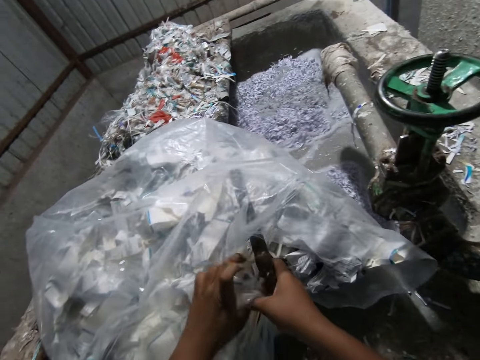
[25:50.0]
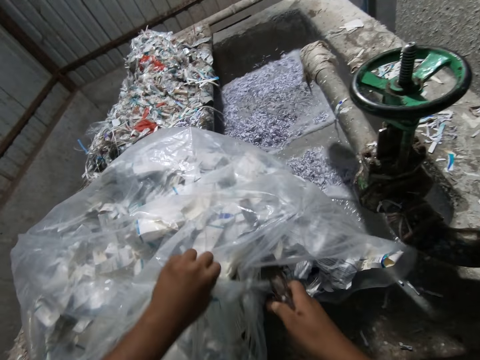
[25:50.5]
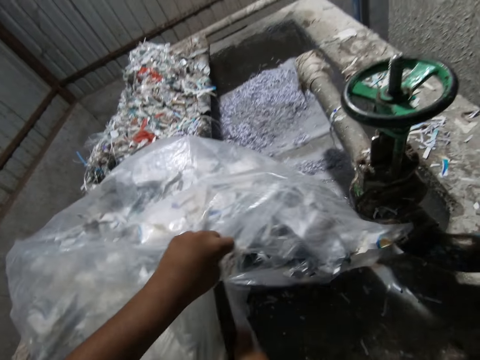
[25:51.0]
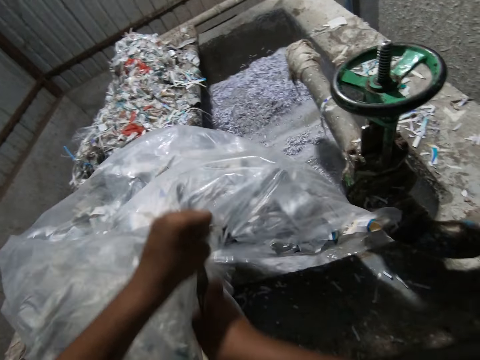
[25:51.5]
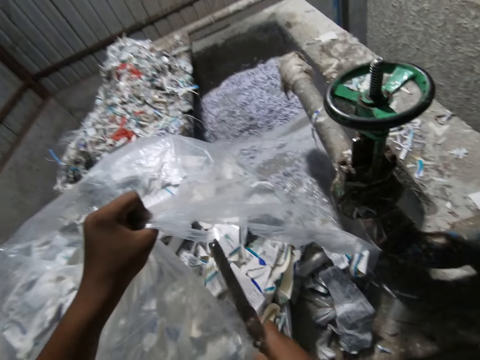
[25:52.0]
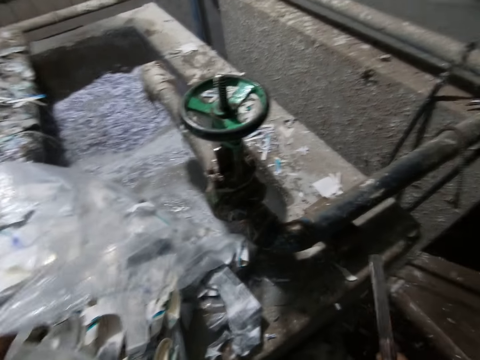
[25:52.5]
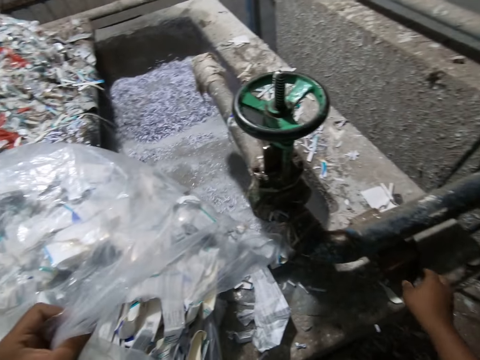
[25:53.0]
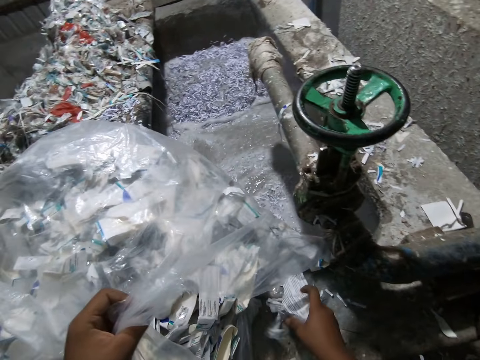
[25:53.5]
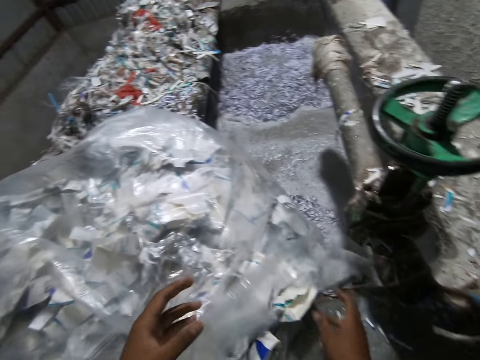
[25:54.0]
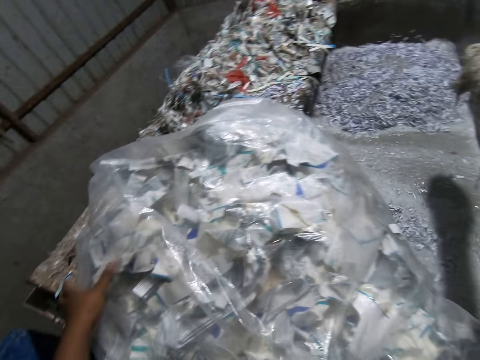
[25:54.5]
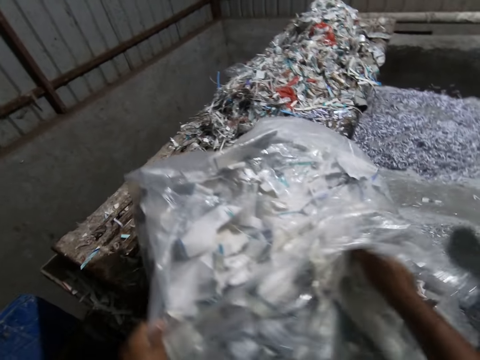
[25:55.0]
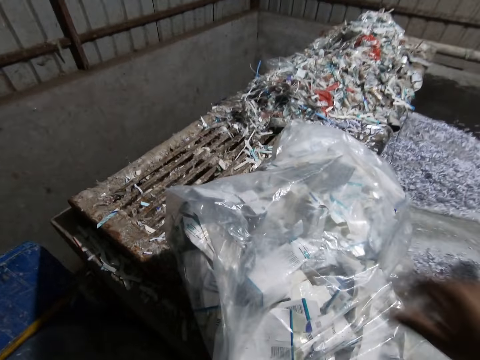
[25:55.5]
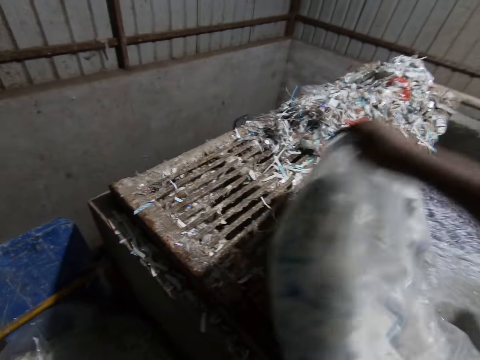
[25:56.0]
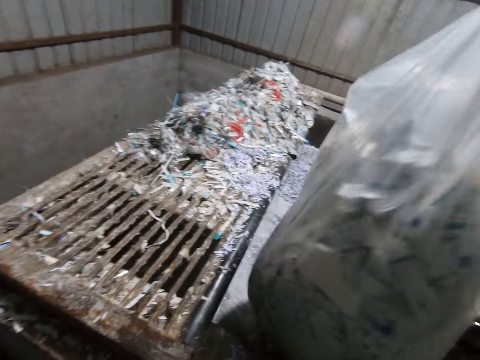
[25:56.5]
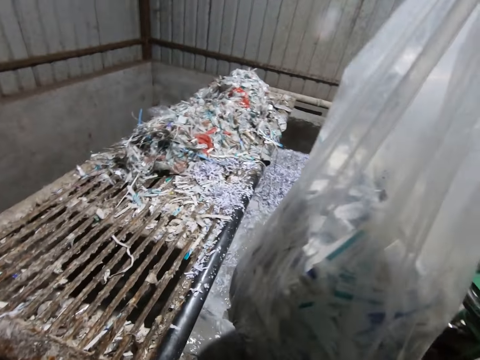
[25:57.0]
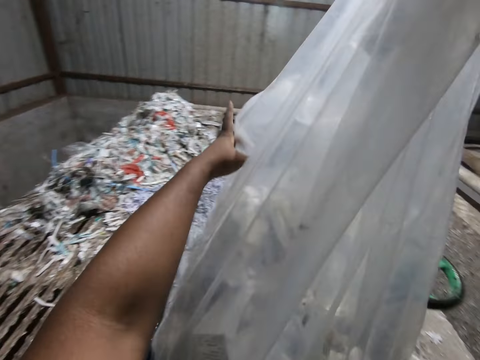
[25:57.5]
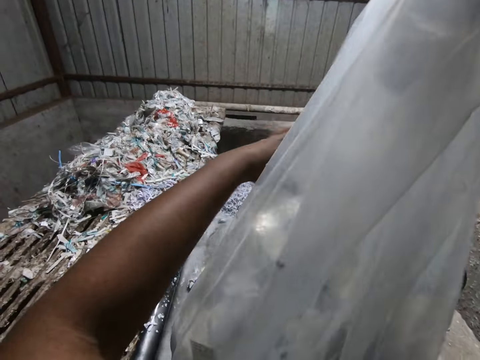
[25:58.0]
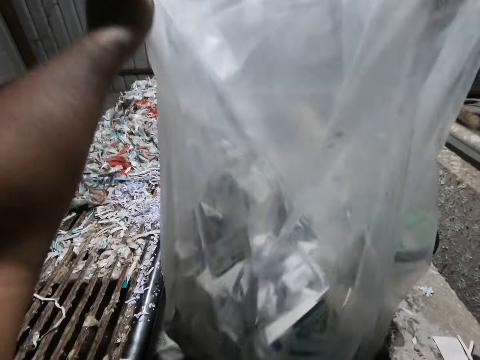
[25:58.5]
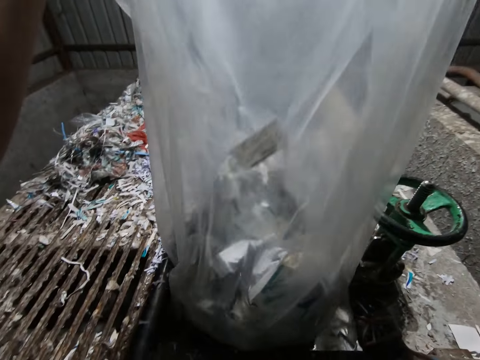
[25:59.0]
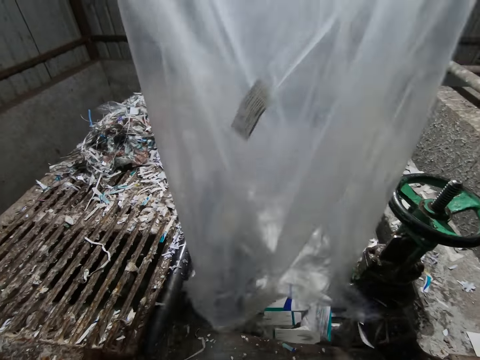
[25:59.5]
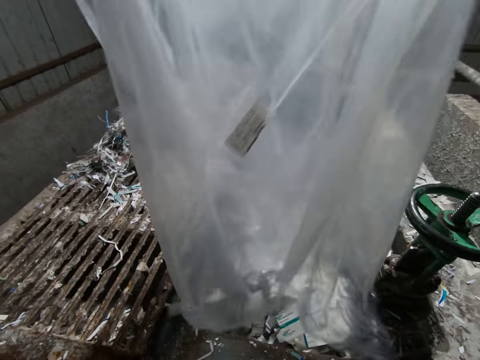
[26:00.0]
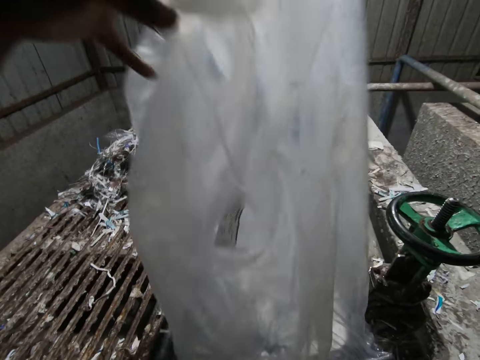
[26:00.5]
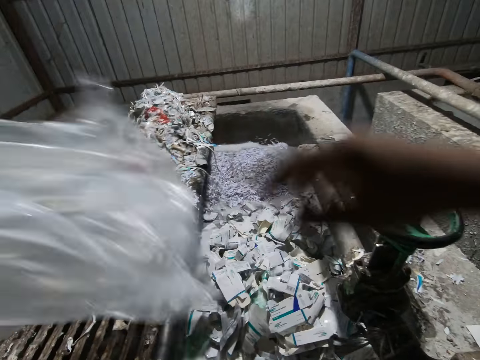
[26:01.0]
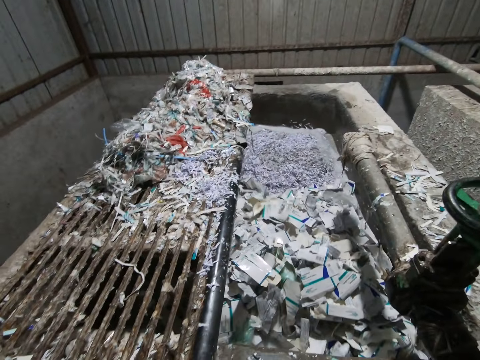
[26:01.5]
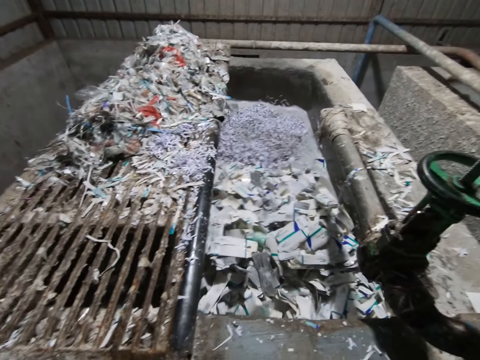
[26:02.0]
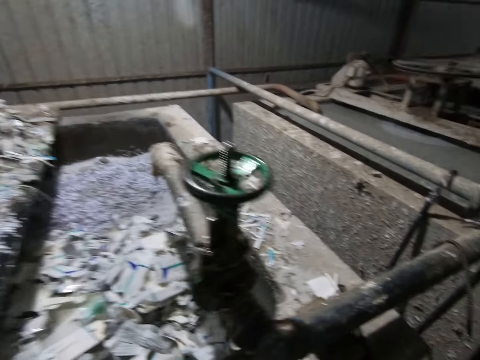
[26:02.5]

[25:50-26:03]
The camera wearer drops the knife on the paper pulp machine with his right hand. He inserts pieces of paper into the plastic bag with his right hand. He pours the pieces of paper in the plastic bag into the paper pulp machine with both hands. He drops the plastic bag on the ground with his left hand.

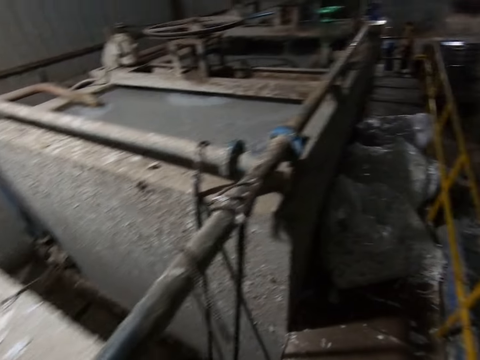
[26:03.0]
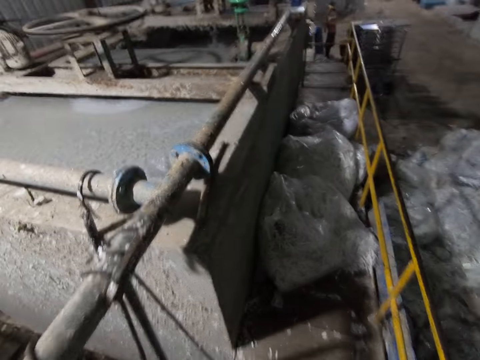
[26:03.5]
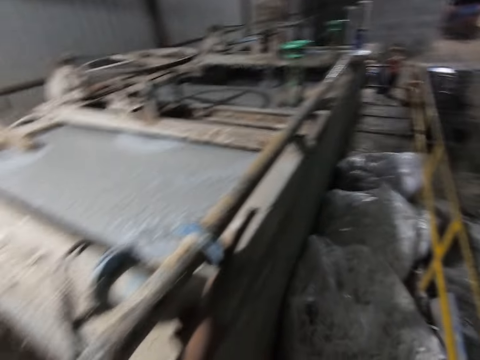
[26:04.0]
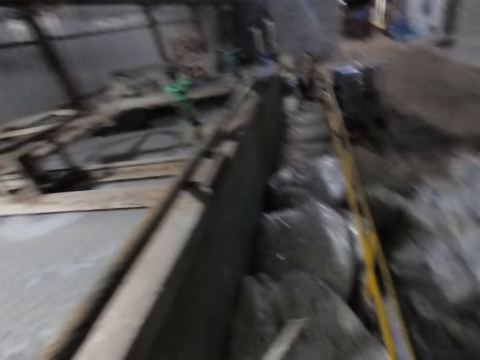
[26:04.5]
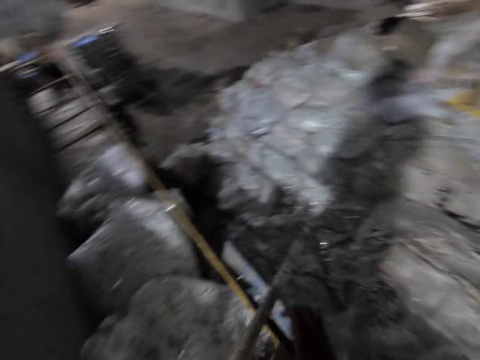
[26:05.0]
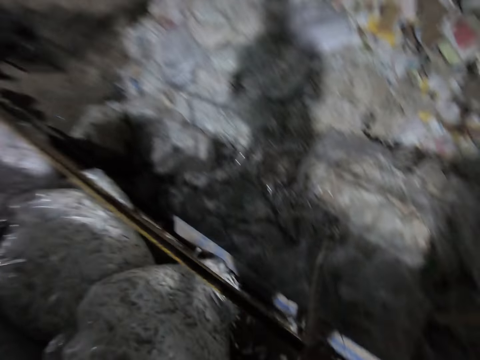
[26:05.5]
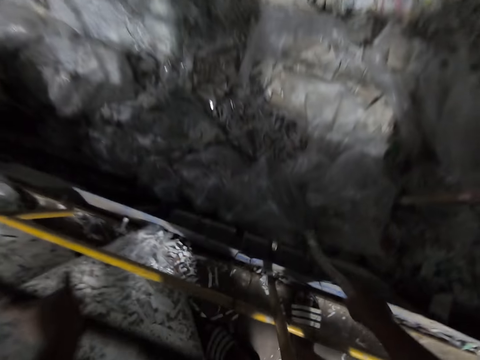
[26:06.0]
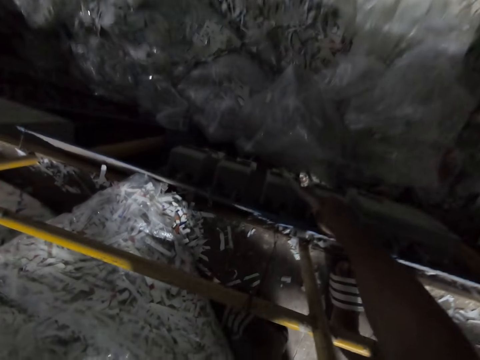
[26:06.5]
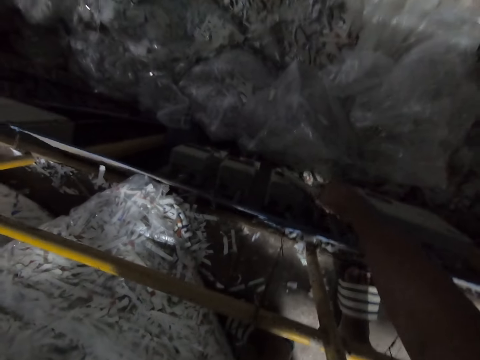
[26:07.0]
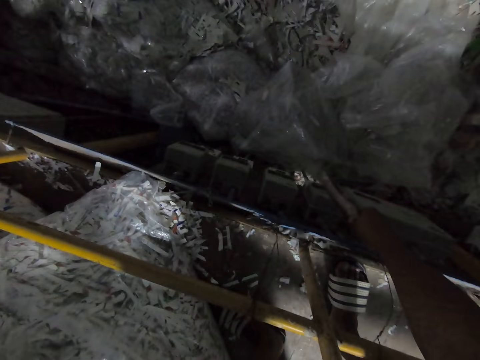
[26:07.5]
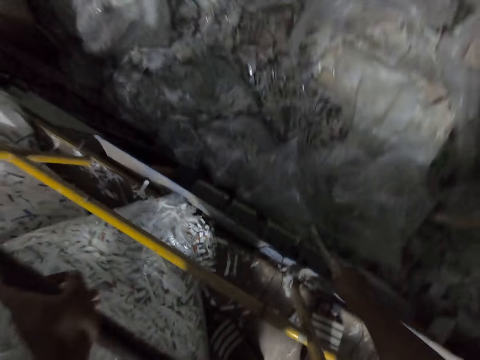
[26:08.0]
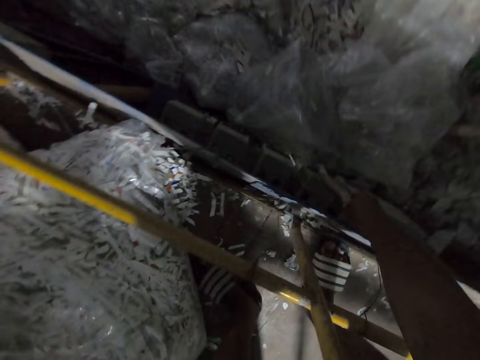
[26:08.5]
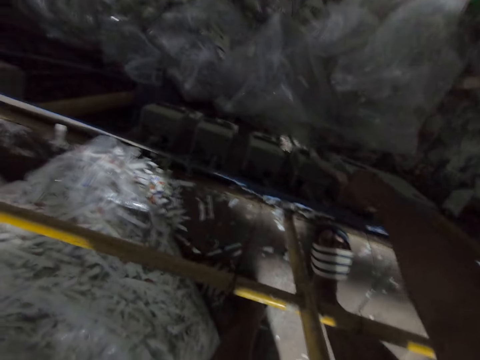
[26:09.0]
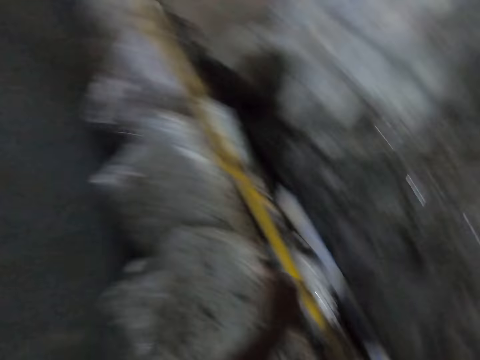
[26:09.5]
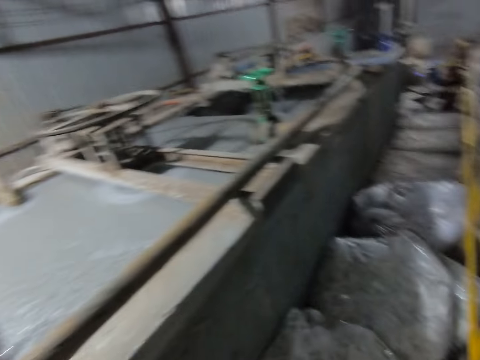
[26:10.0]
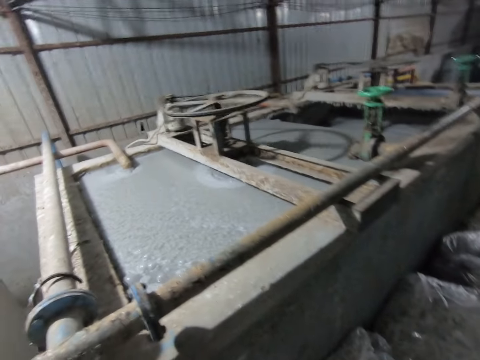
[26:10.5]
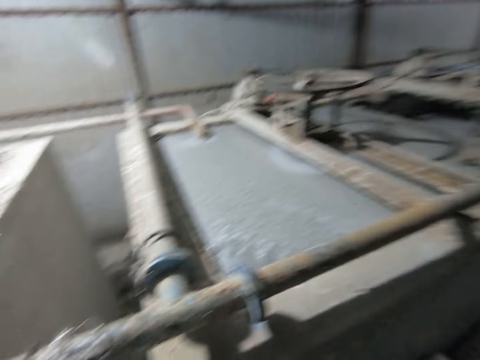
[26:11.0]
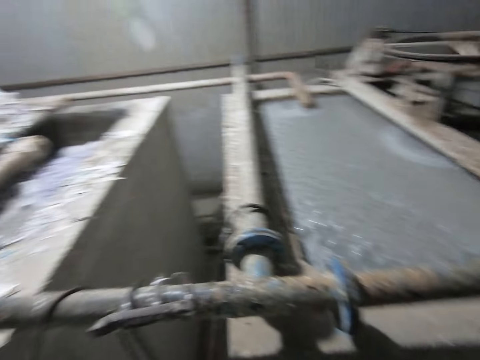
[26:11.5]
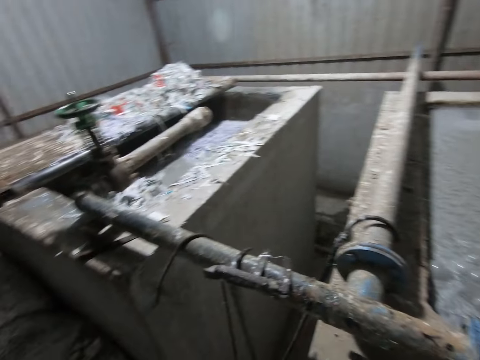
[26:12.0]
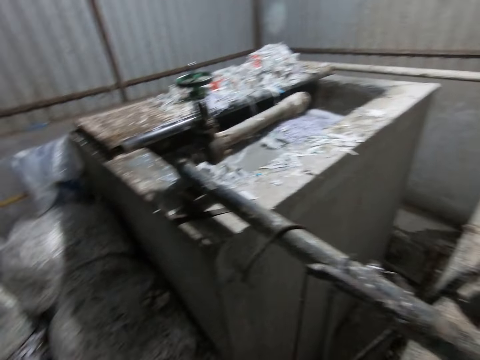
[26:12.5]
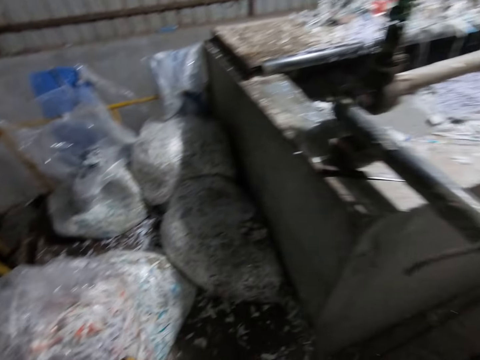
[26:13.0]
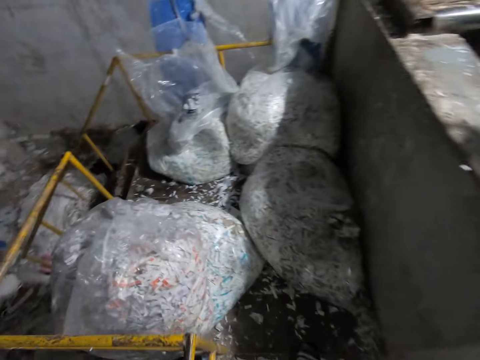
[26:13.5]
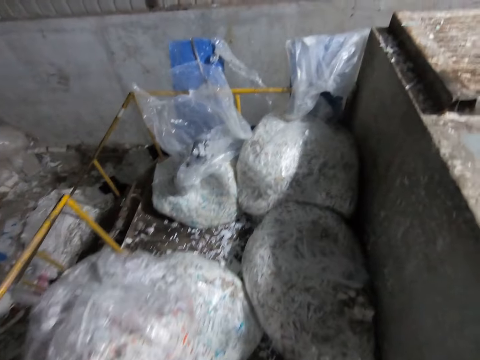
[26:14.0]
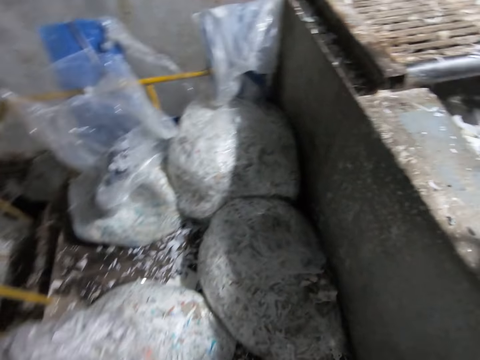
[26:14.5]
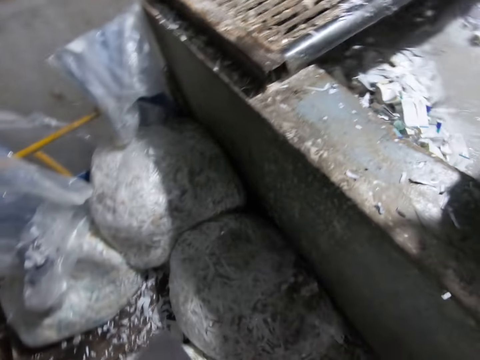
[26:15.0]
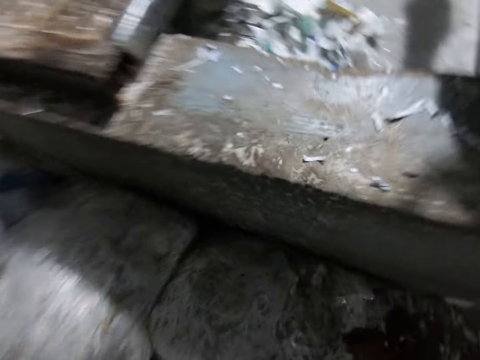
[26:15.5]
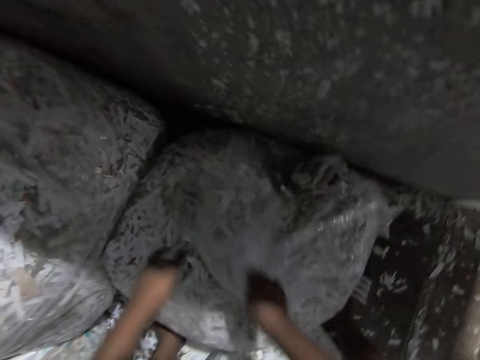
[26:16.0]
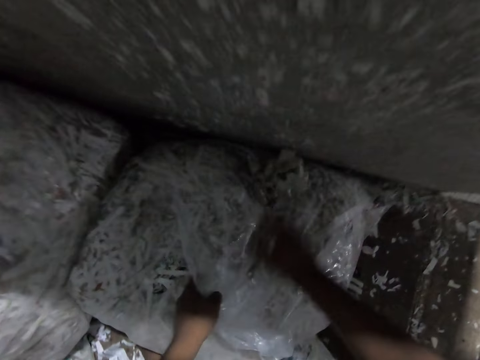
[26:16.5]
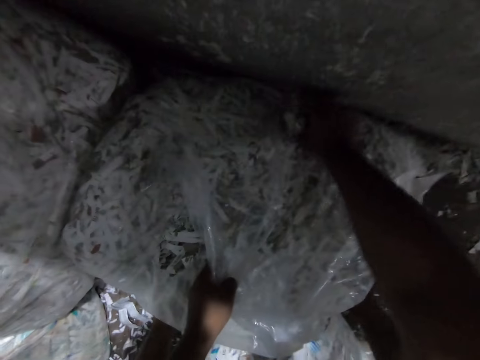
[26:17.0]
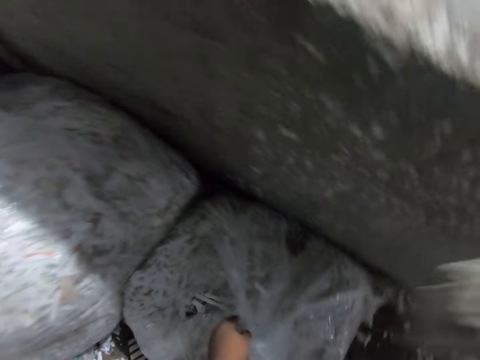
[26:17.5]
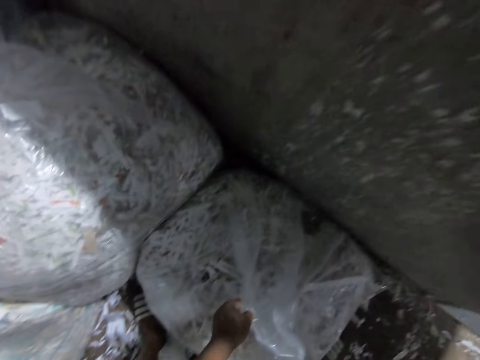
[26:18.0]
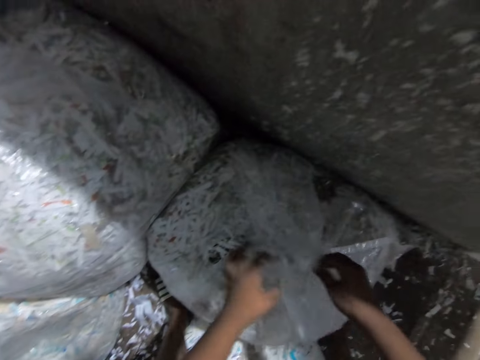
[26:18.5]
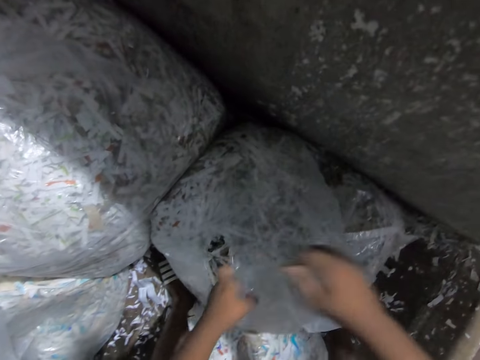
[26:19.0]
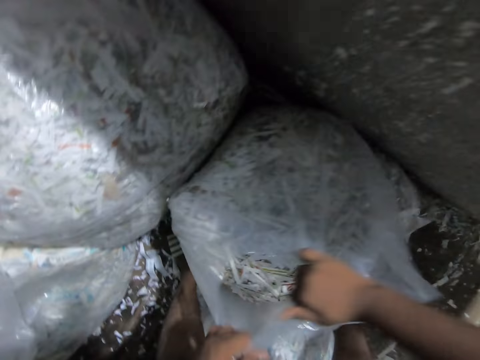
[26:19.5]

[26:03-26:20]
The camera wearer picks up the stick from the paper pulp machine with his left hand. He passes the stick to his right hand. He switches on a switch with the stick in his right hand. He bends down. He turns around. He walks around. He grabs a plastic bag containing pieces of paper with both hands. He picks up a compressed egg carton on the plastic bag with his right hand. He puts the compressed egg carton in the paper pulp machine with his right hand. He tears the plastic bag with both hands.
